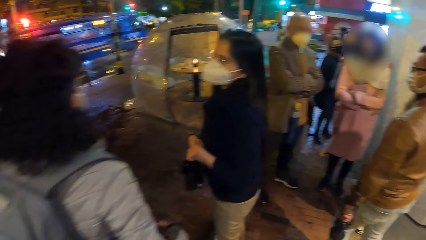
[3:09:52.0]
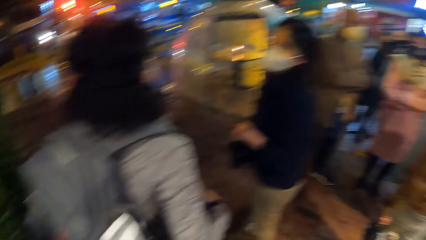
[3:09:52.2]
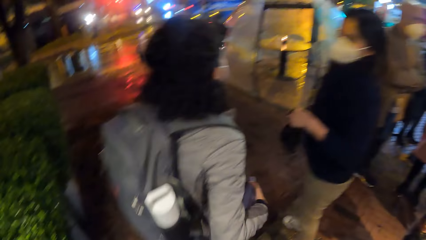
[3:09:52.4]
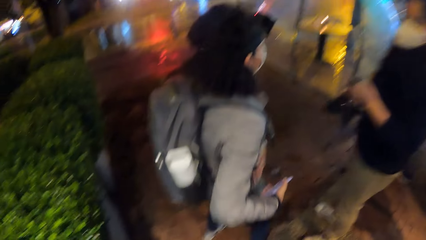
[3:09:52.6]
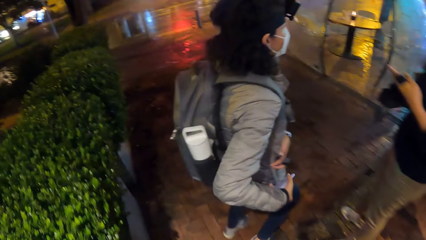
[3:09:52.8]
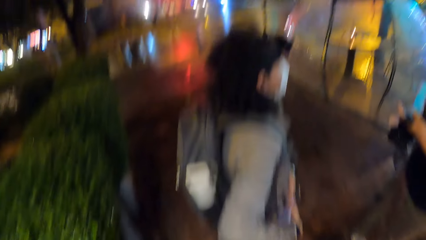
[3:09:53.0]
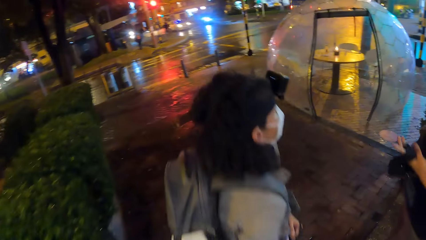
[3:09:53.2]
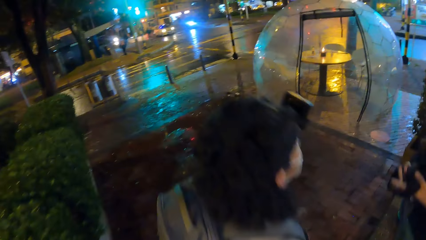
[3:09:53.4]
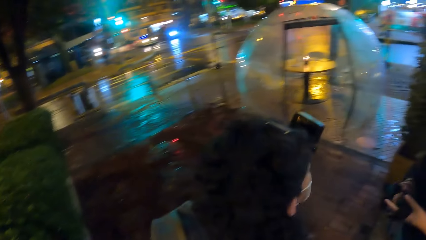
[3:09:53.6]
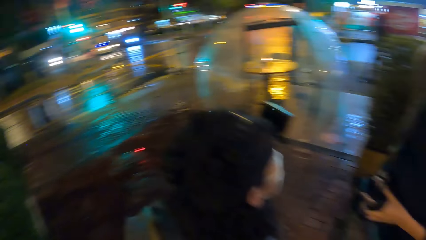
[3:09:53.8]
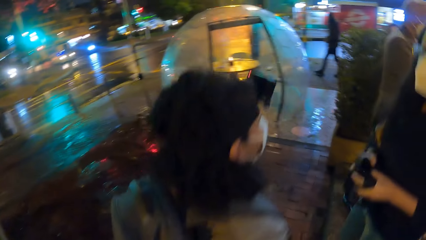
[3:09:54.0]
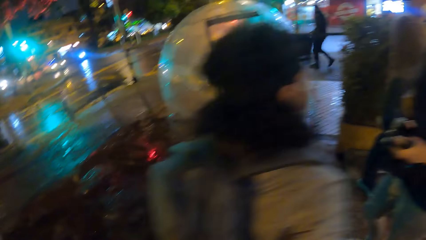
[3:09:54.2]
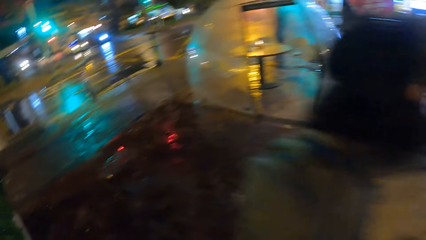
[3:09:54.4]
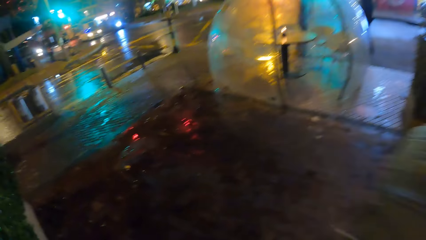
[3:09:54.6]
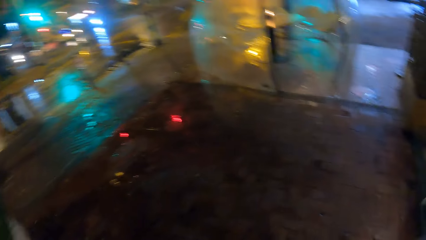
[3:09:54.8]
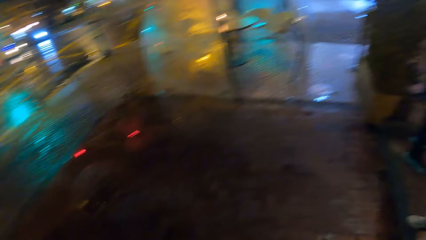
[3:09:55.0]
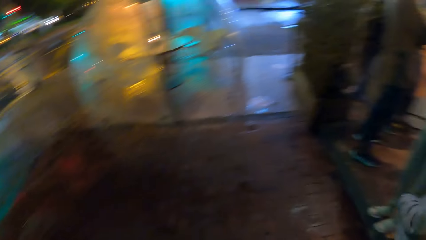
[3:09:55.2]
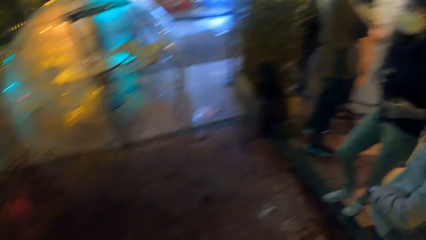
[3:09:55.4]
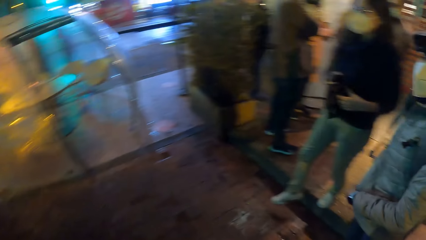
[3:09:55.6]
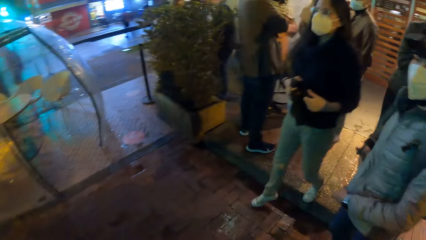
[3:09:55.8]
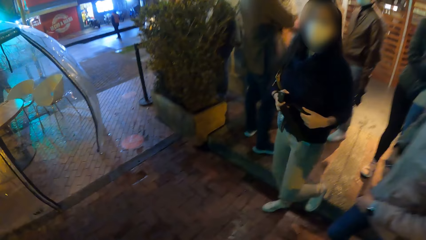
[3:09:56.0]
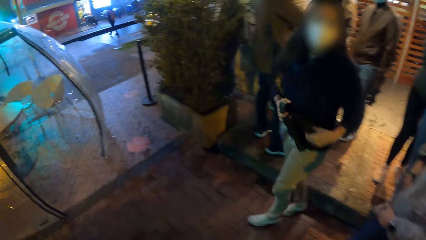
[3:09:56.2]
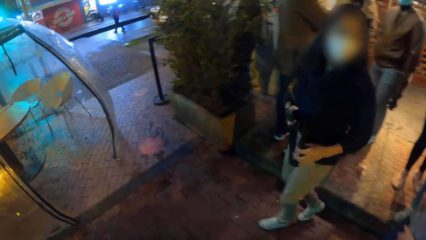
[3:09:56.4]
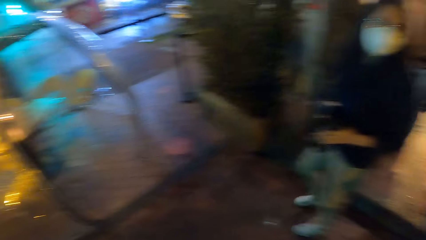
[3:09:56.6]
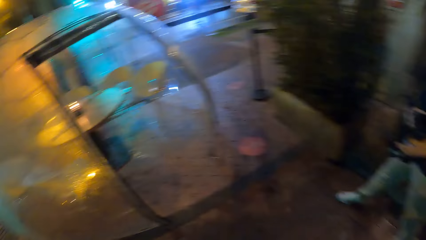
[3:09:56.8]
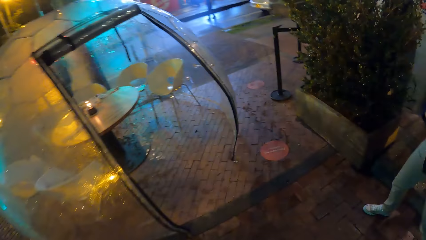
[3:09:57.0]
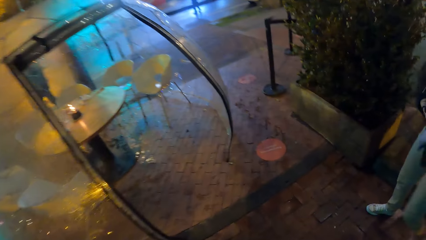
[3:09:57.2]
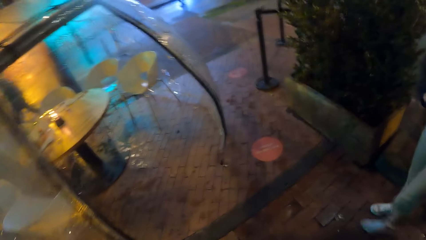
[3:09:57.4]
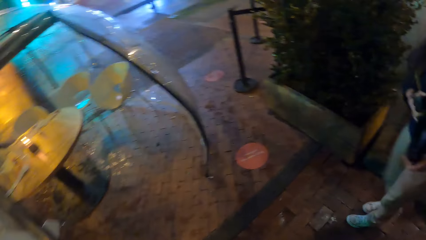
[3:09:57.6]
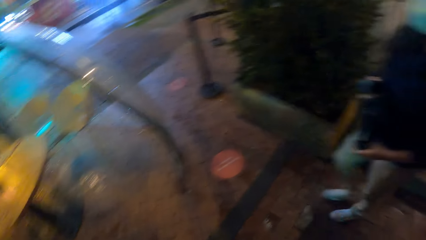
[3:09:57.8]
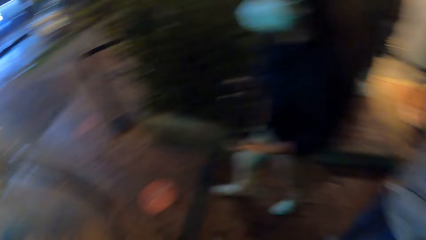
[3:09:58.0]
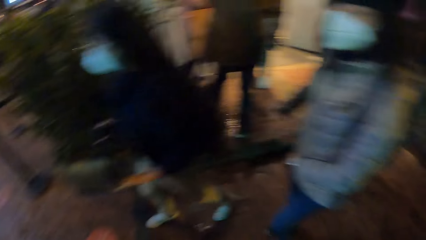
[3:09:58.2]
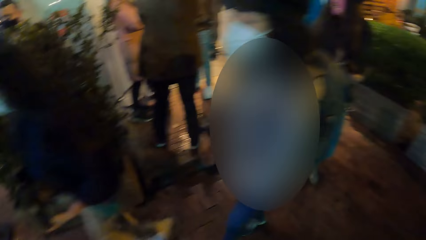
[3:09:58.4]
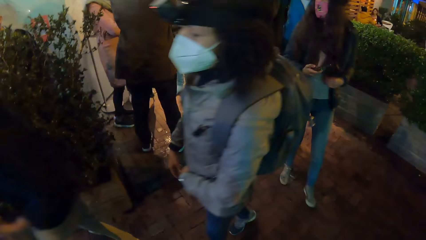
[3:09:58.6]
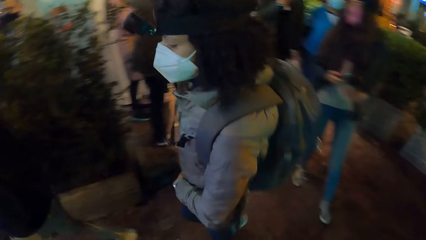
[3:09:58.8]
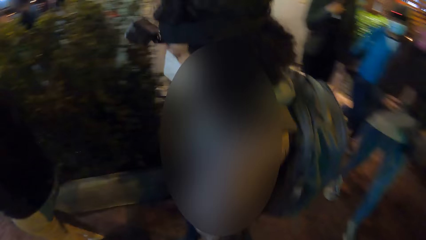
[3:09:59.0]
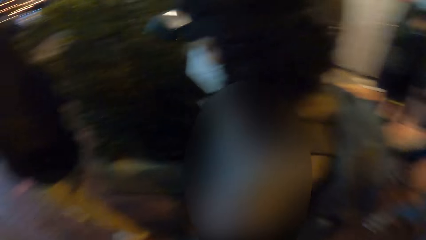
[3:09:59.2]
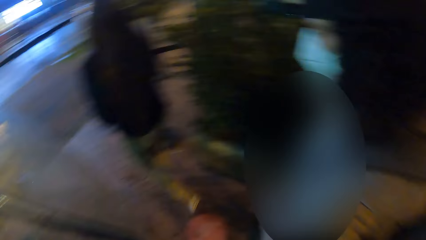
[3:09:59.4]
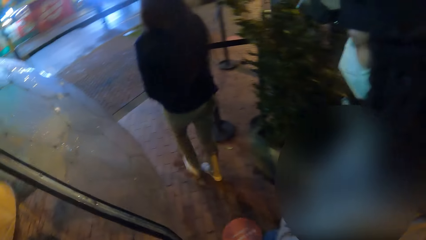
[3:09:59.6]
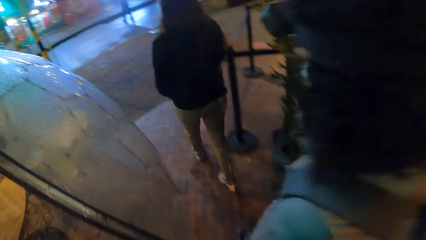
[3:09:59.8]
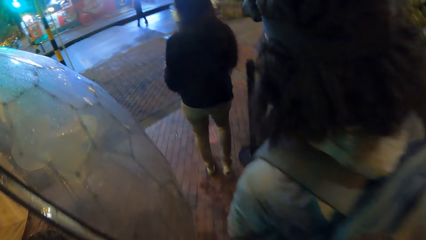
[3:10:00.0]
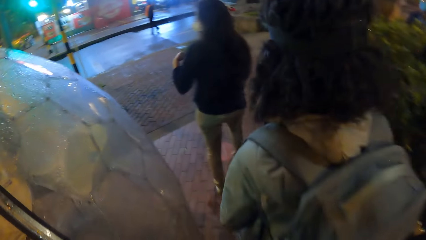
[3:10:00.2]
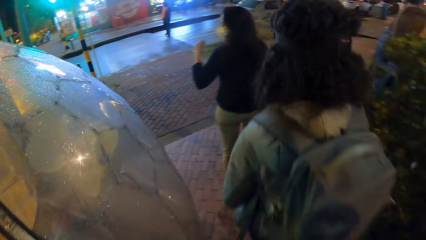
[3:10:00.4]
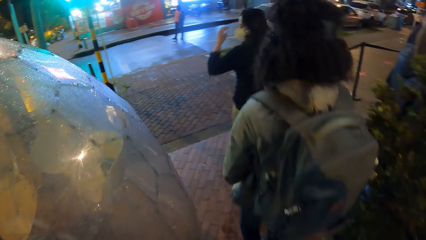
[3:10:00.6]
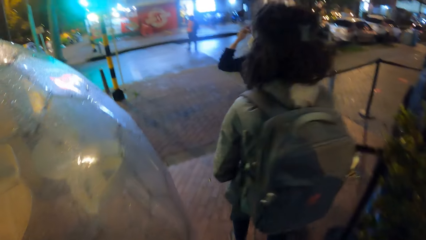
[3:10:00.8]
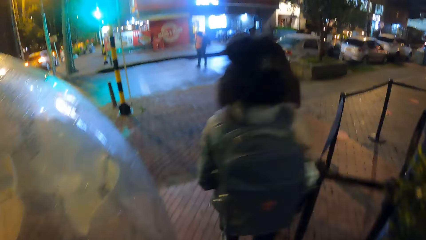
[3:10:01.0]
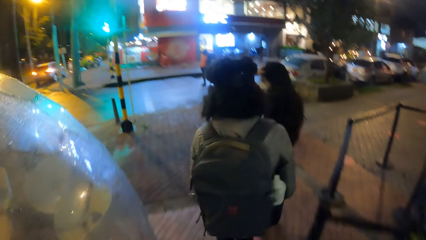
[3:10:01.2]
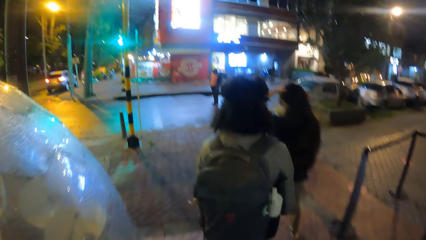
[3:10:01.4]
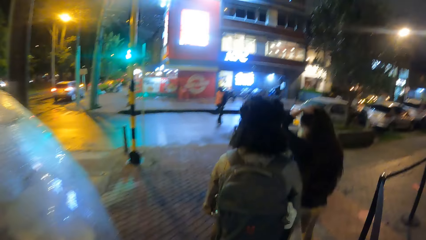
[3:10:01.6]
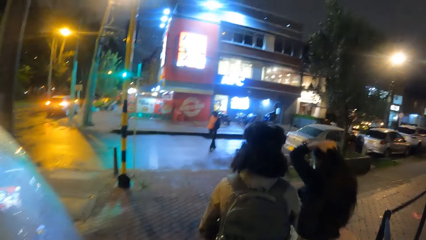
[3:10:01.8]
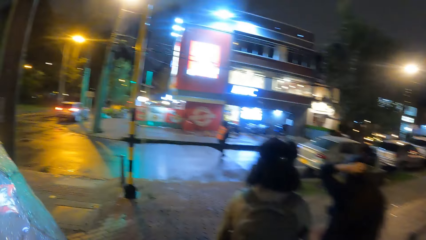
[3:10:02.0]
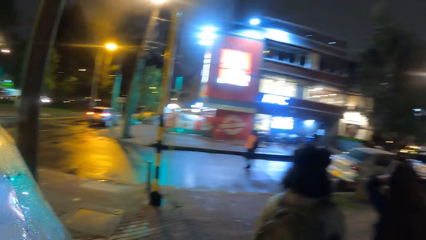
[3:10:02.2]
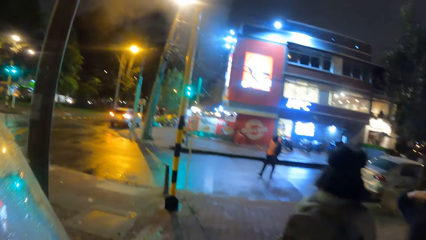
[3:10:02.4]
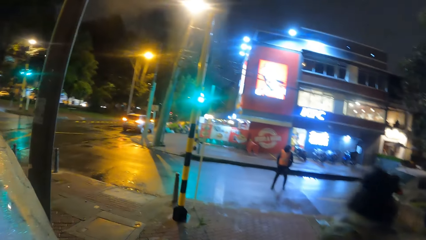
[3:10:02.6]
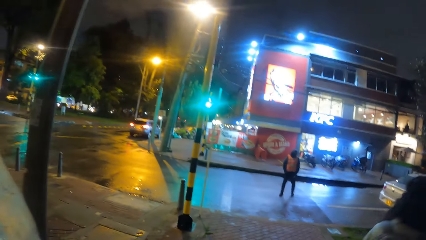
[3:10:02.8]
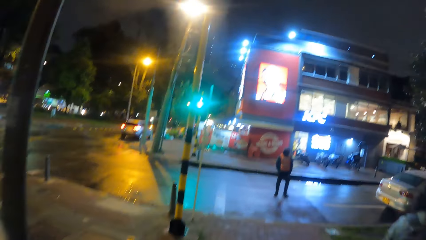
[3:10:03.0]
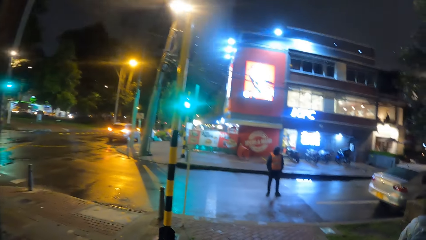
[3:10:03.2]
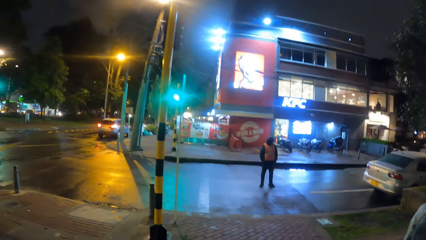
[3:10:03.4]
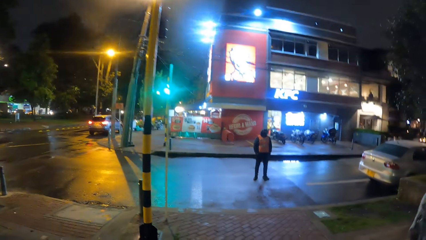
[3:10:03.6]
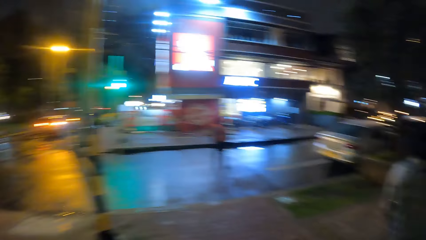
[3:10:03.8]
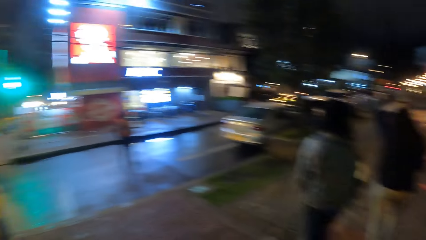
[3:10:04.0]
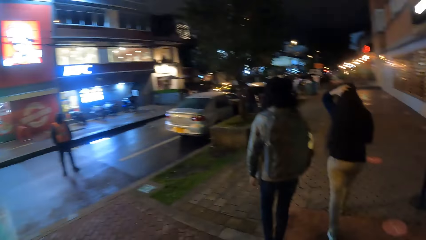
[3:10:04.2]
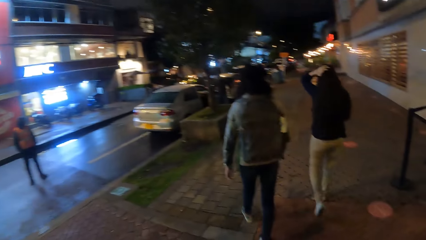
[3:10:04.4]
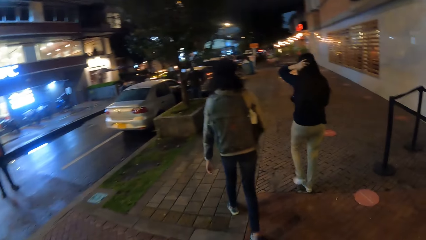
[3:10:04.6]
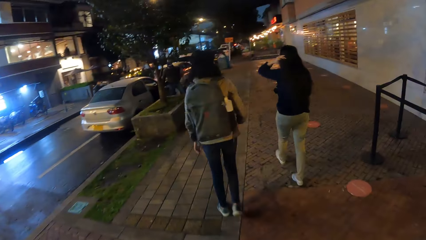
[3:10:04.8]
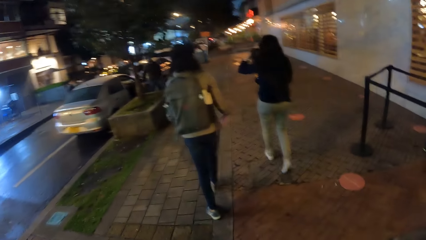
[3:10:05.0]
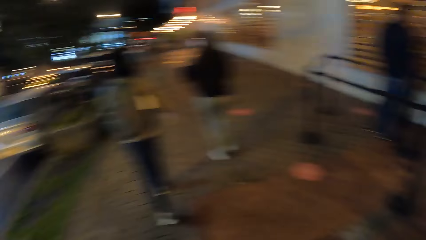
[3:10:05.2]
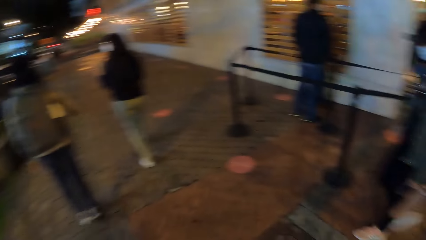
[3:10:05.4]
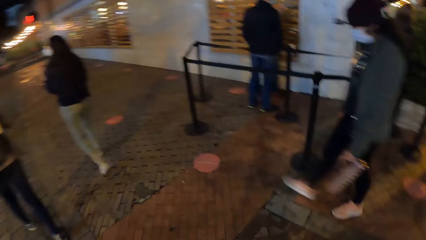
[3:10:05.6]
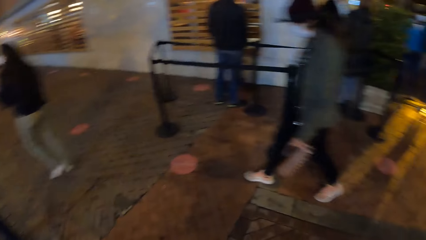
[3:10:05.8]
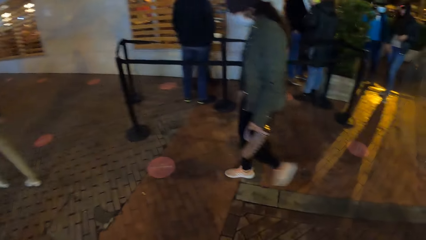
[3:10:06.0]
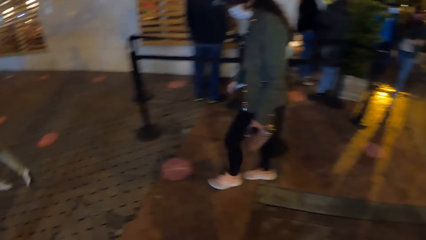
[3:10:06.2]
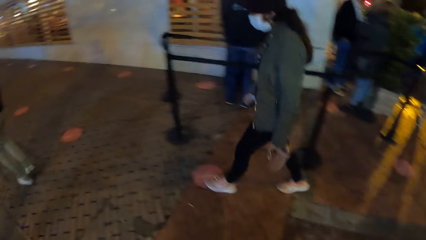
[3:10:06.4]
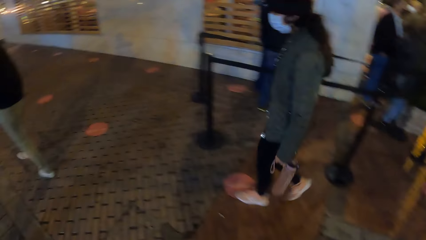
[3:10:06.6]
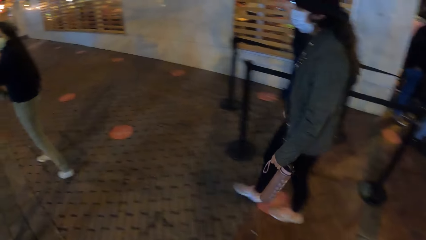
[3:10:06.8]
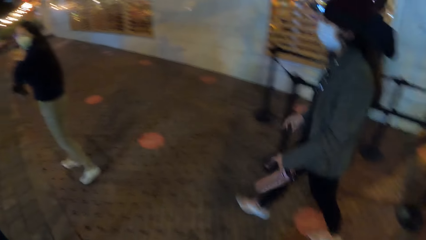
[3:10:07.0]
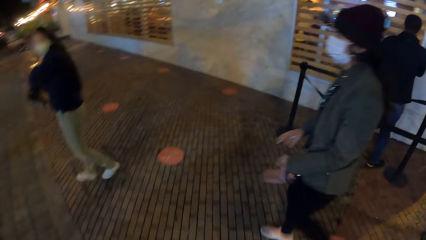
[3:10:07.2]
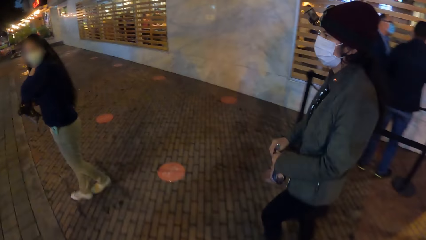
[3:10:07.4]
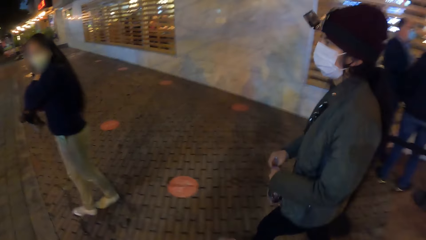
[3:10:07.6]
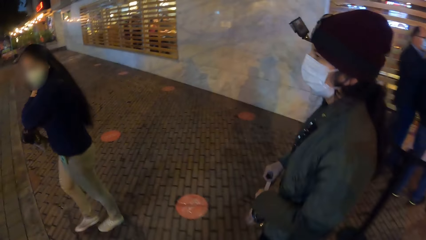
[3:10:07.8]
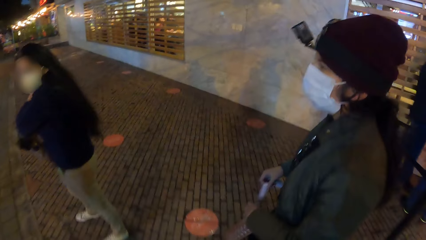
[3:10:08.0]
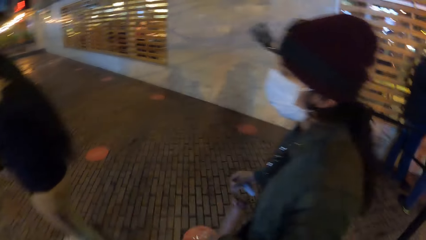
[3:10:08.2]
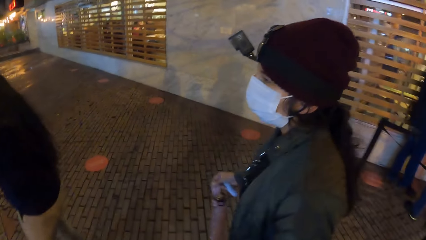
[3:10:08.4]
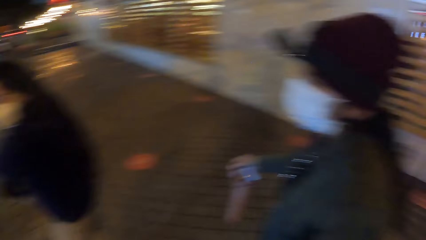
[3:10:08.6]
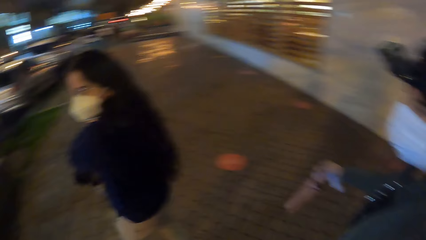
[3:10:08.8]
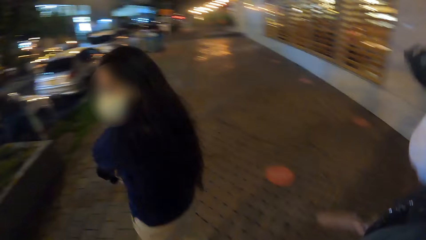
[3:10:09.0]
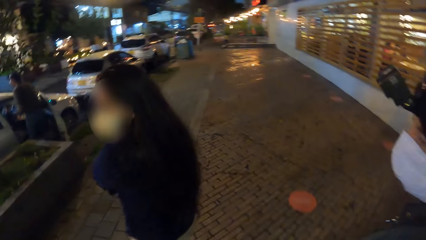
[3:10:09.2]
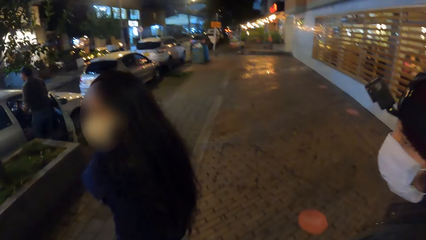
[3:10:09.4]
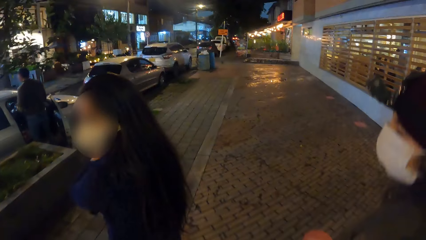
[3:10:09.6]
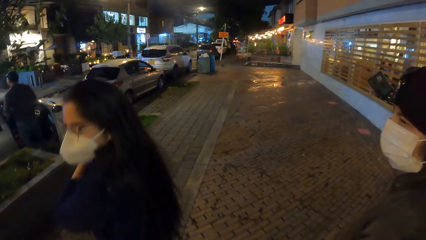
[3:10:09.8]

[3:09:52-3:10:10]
The second woman puts the phone in her right hand into the pocket of her jacket. The camera wearer walks along the sidewalk. The first woman passes a pink bottle from her right hand to her left hand.
